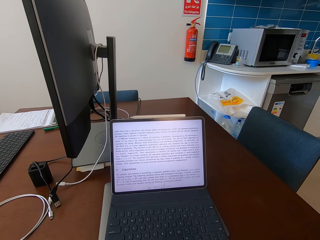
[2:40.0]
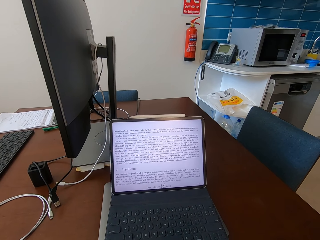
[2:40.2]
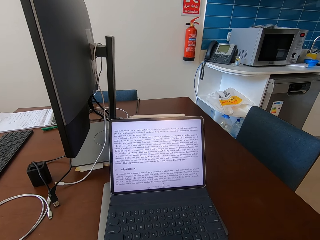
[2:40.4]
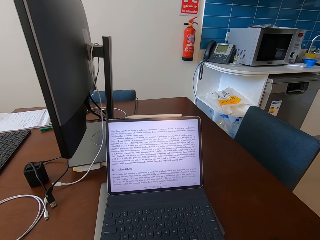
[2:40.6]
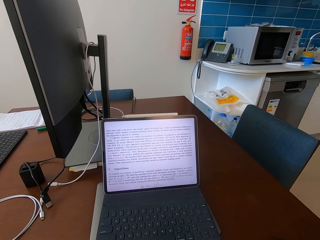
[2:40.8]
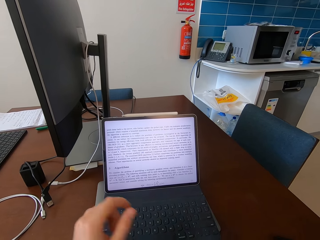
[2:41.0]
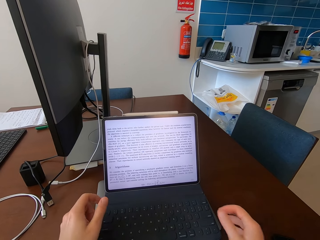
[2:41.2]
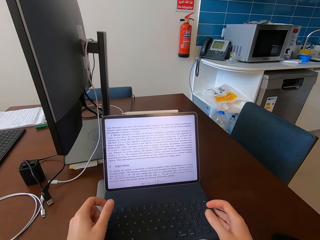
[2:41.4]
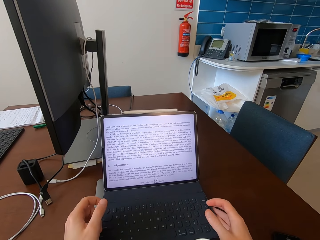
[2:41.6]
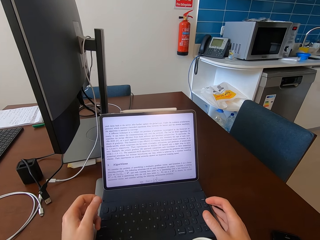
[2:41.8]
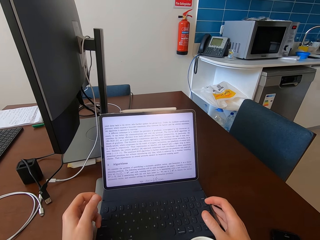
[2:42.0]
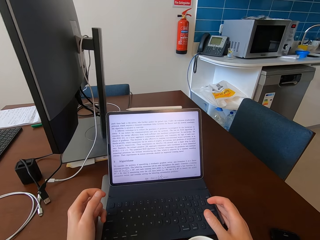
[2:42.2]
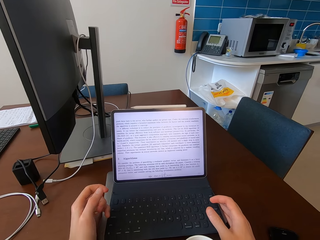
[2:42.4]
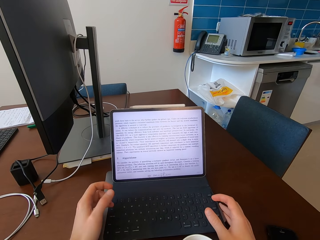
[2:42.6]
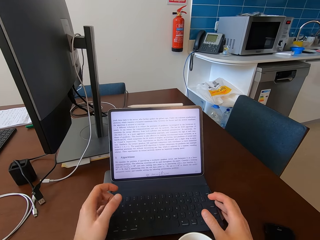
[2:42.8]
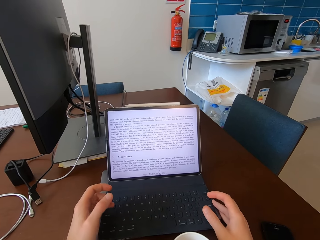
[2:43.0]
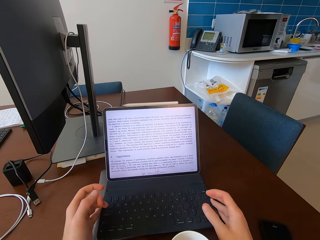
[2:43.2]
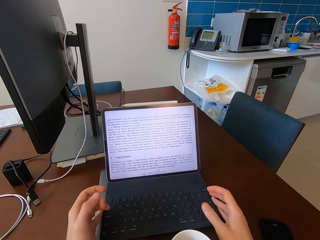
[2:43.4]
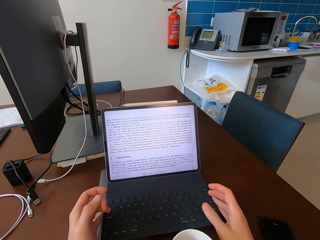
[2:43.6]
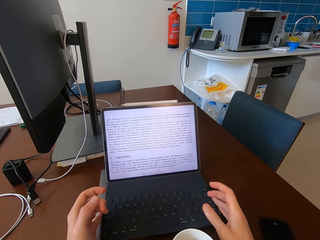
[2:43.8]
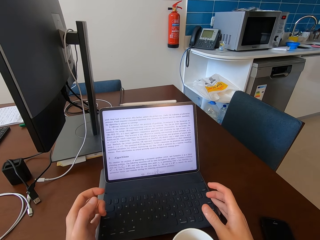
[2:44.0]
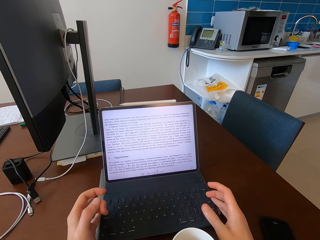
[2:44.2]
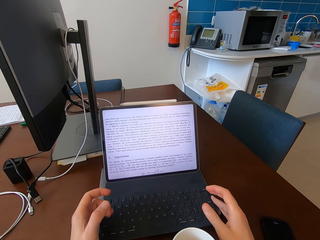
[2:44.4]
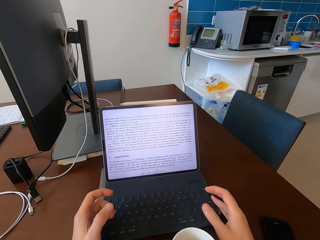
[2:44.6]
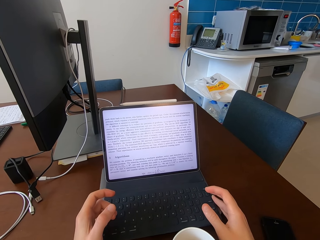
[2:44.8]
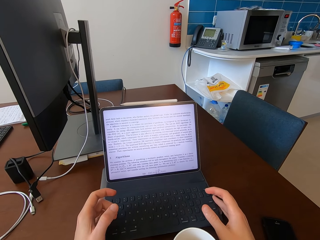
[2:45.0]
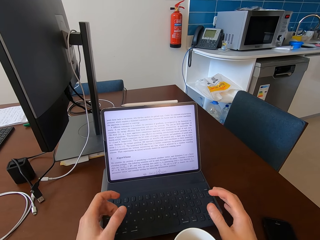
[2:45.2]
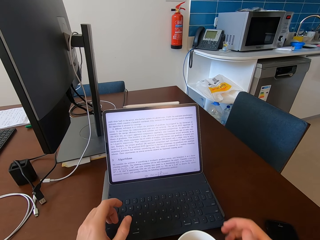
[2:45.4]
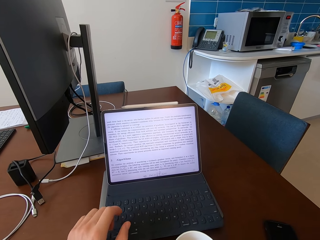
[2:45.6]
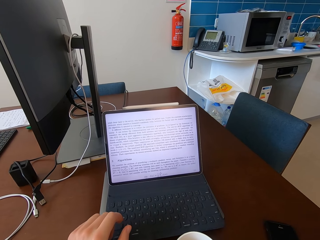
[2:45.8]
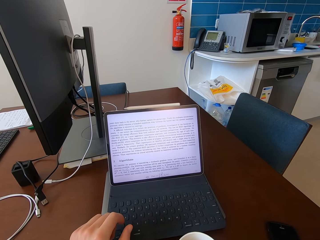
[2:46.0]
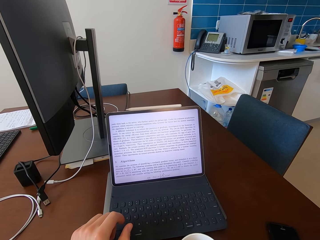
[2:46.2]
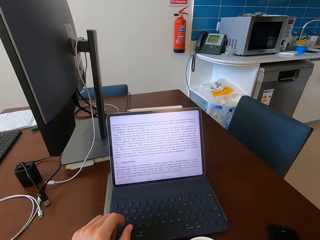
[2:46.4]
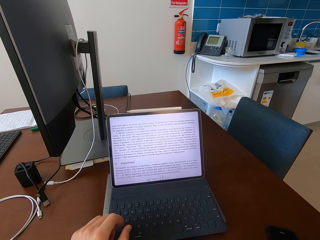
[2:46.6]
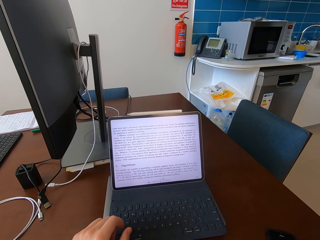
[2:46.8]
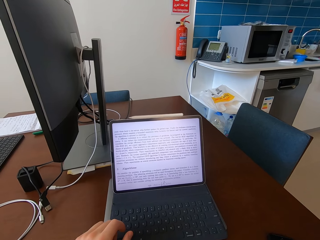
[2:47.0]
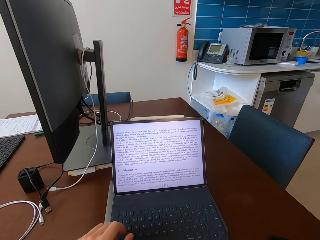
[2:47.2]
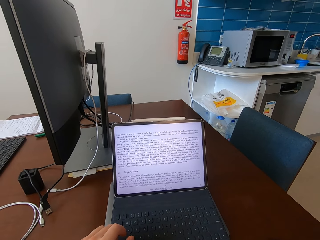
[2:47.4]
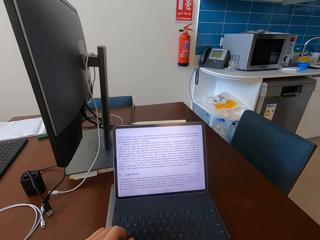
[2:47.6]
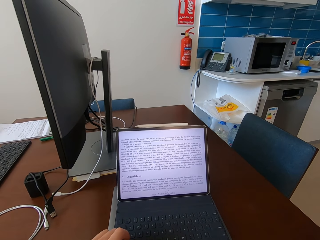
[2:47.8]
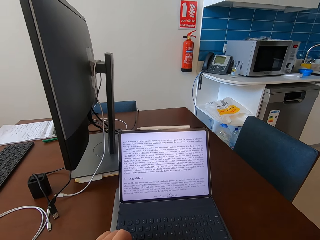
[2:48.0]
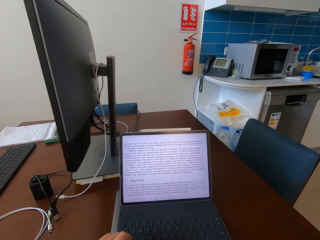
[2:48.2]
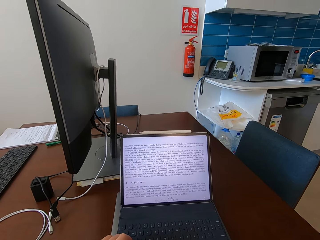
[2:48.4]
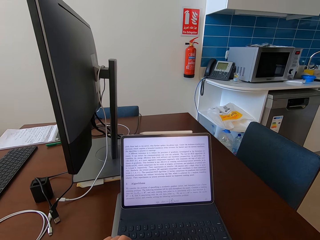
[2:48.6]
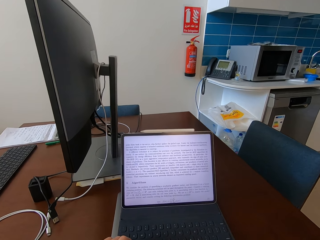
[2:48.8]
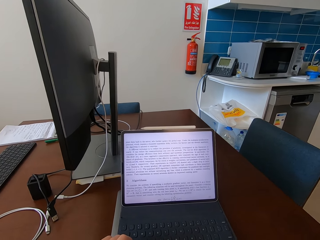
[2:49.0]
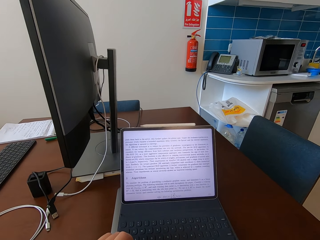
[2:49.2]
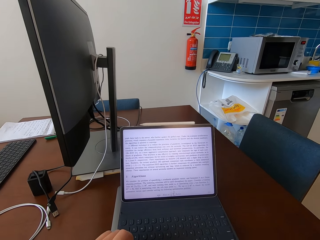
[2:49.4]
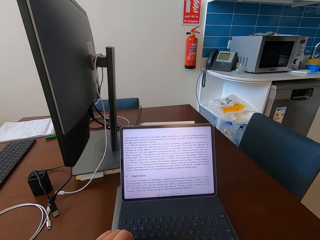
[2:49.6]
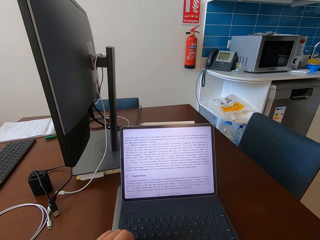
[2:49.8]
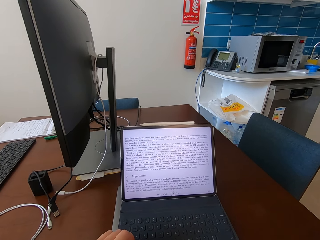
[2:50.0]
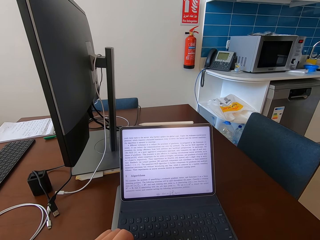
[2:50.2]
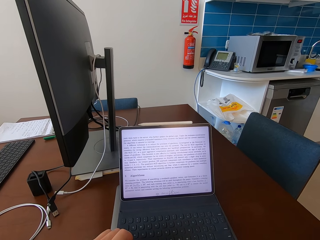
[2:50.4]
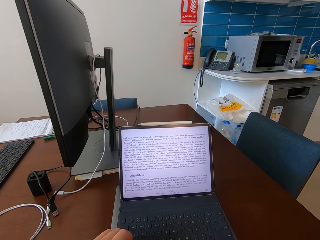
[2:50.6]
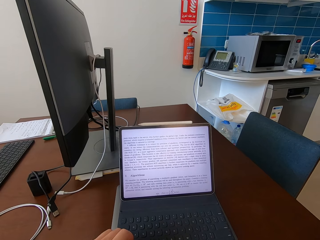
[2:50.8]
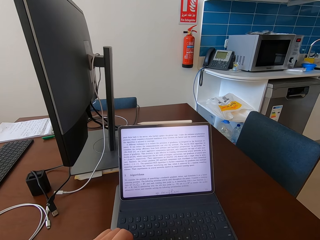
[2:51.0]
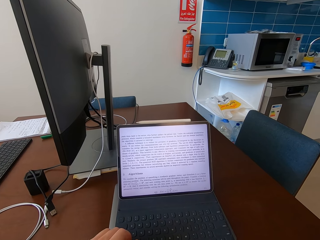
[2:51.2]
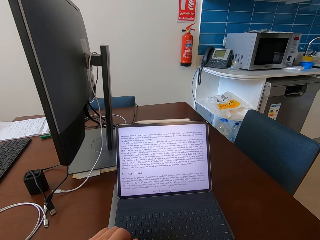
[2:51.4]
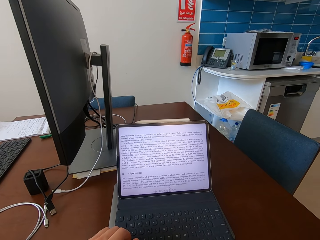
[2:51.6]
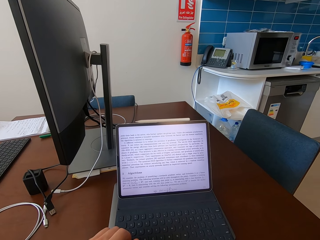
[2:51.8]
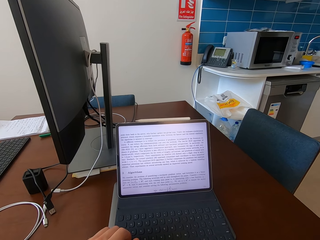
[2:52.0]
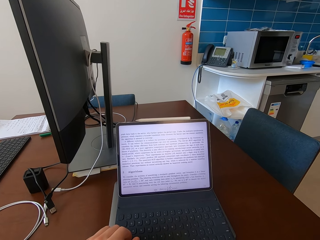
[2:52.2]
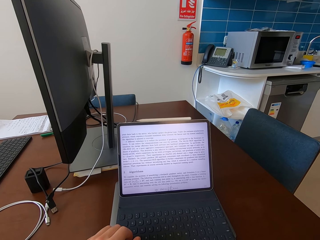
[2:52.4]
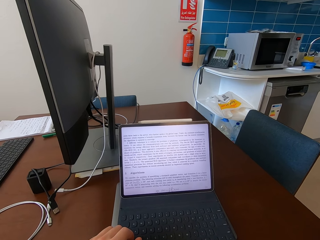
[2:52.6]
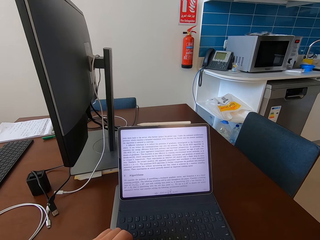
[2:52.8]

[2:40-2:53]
The camera wearer moves the laptop. They adjust the keyboard with both hands. They look at the laptop.

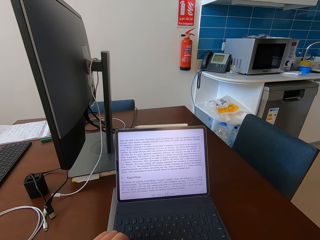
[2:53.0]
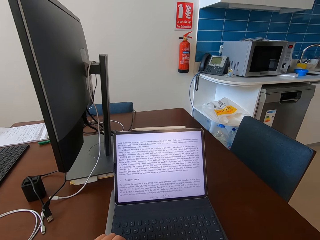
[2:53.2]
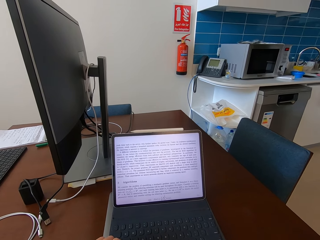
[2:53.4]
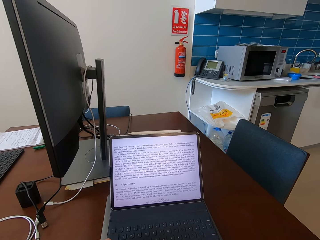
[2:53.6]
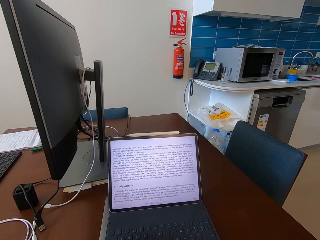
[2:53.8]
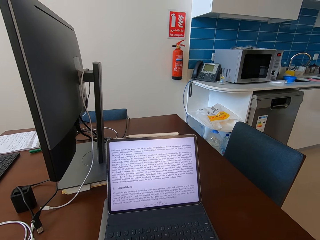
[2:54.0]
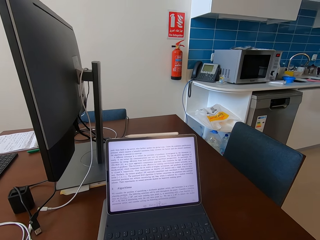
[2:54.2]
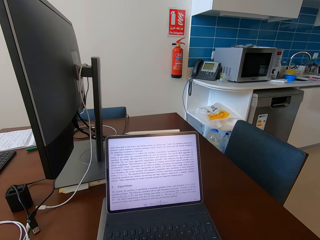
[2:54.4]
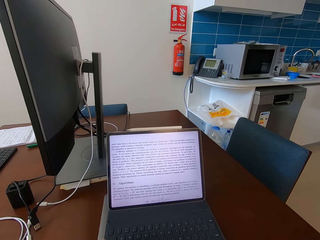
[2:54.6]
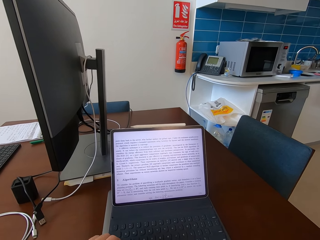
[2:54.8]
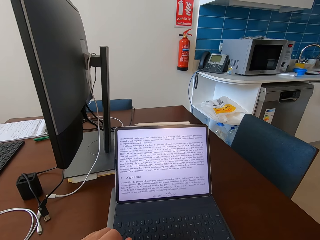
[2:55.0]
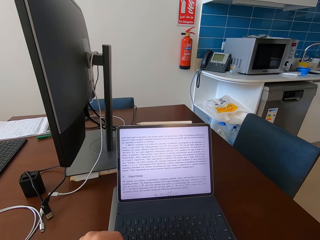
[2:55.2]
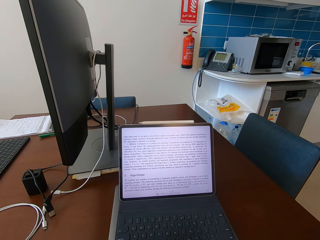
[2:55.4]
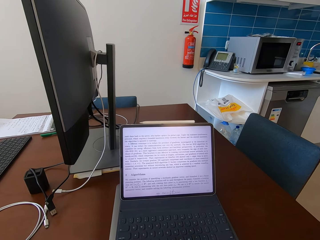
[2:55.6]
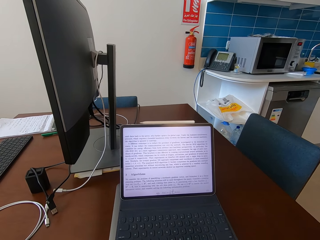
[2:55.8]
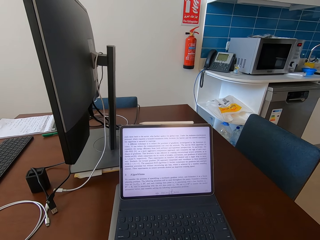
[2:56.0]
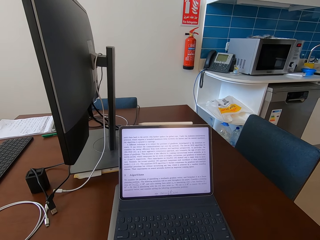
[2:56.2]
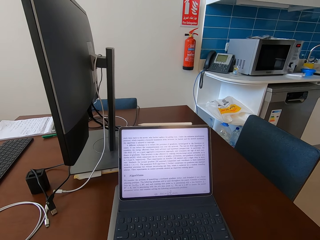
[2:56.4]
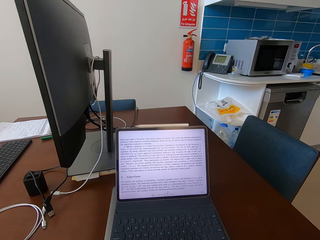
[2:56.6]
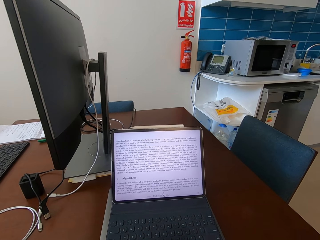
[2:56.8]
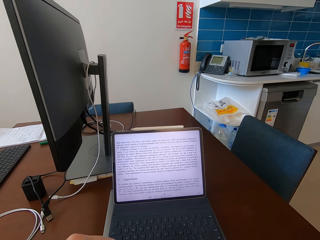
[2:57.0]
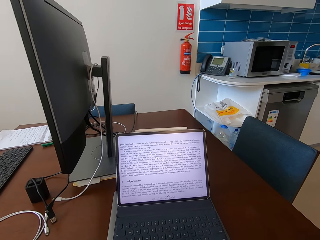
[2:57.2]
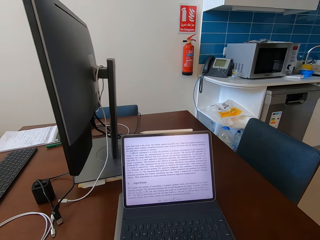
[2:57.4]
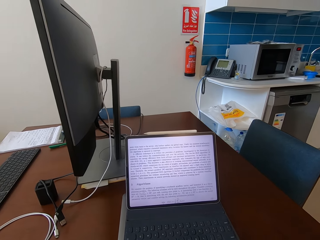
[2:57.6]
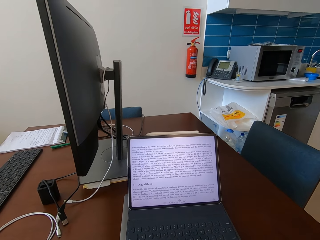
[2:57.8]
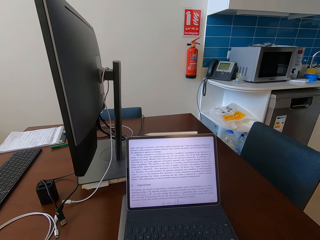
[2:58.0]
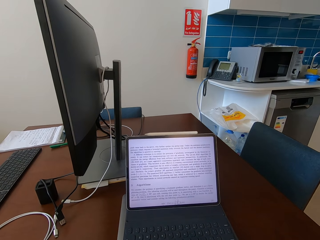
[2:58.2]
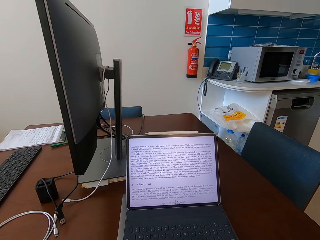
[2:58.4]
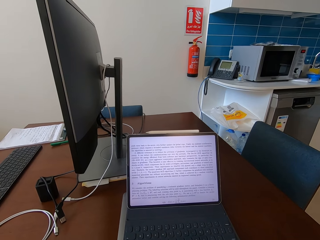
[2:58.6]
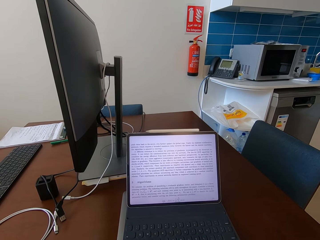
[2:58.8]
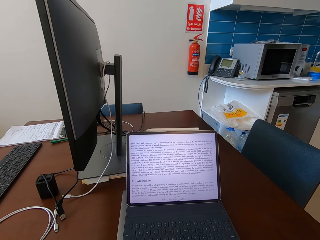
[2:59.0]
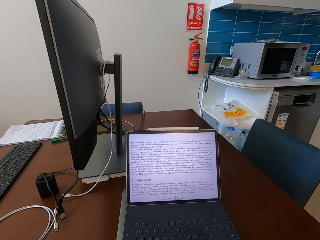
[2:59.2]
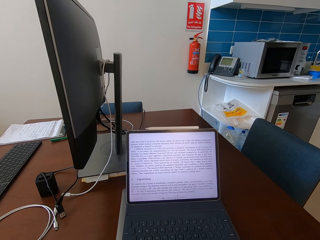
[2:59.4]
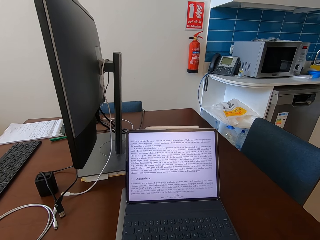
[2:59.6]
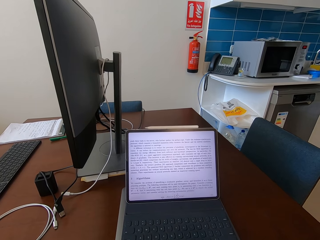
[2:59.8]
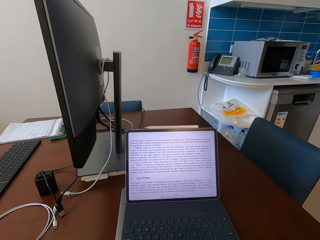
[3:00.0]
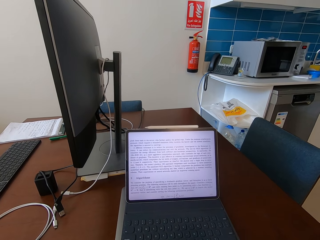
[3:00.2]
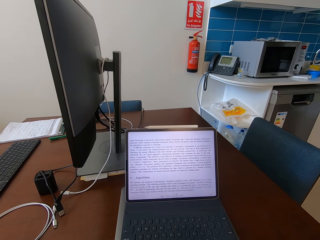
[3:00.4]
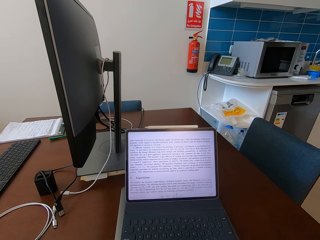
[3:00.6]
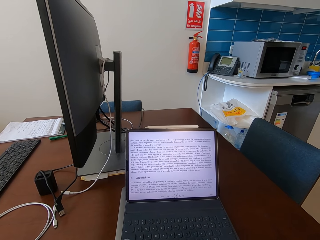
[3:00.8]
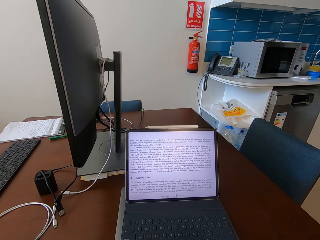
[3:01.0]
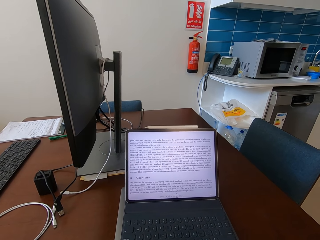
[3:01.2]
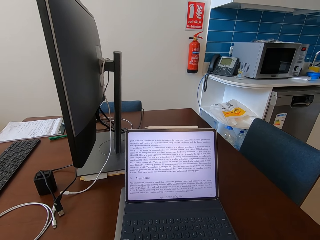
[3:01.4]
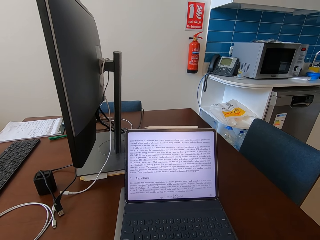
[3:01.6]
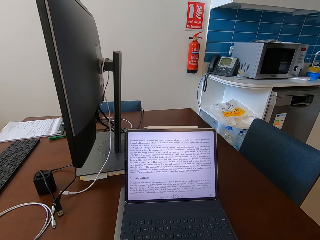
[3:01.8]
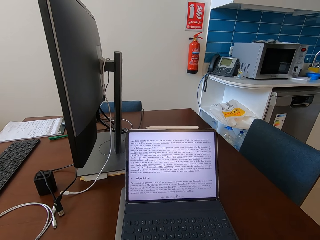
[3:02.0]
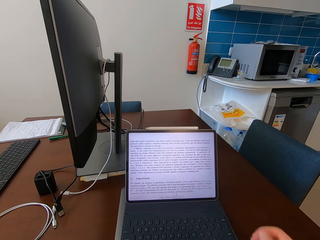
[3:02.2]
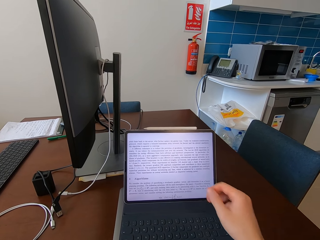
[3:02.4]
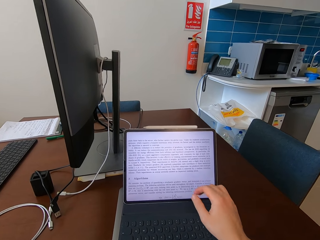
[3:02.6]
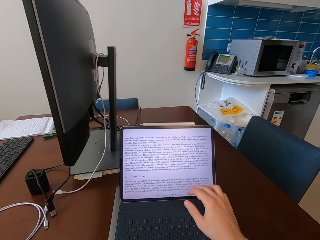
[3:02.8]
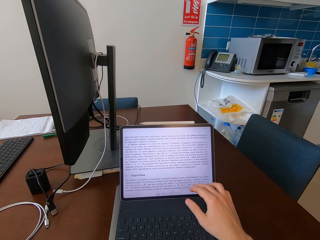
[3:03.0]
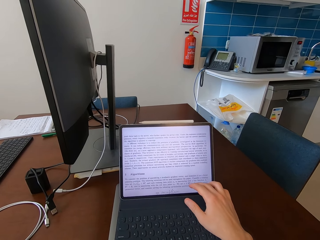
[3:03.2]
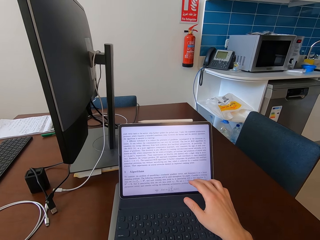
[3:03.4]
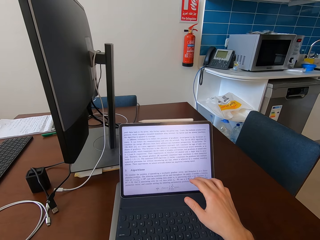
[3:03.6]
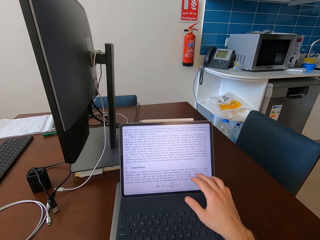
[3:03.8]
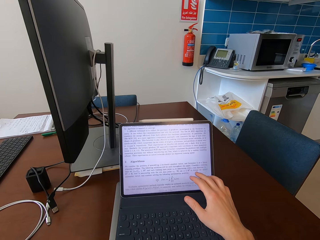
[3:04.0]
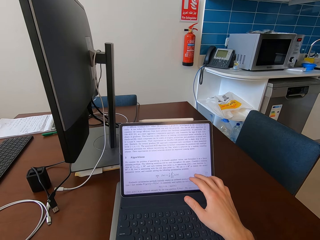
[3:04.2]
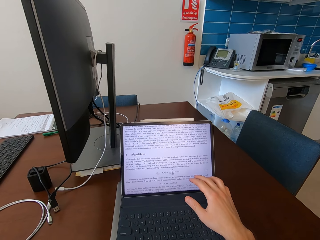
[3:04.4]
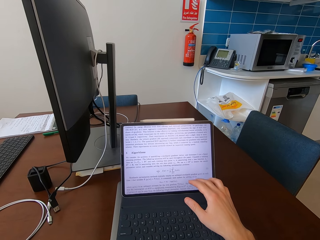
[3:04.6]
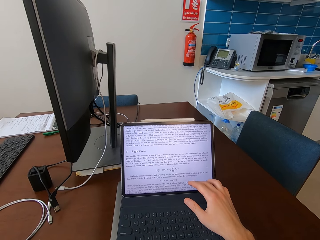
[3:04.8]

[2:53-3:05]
The camera wearer scrolls the laptop. They touch the tablet screen.
